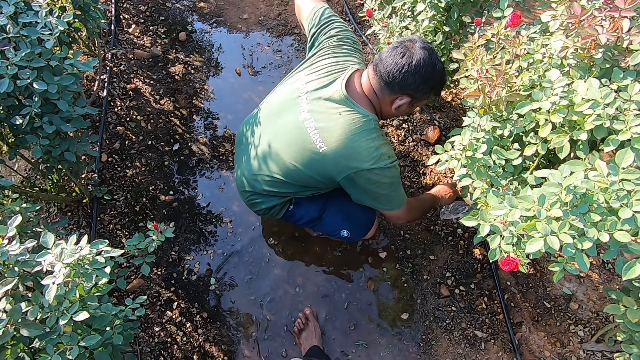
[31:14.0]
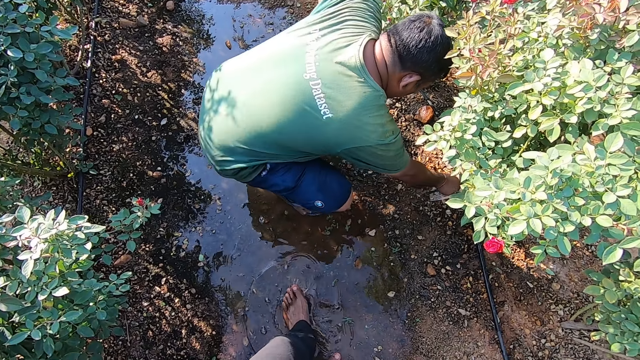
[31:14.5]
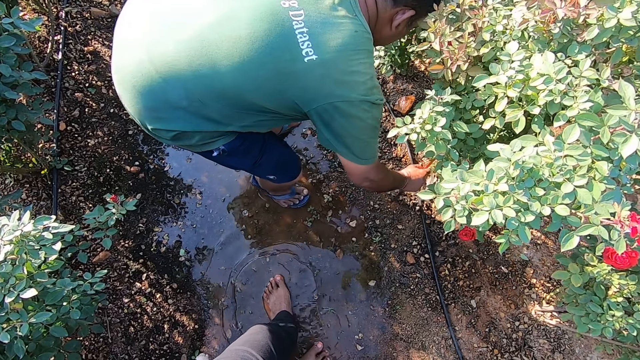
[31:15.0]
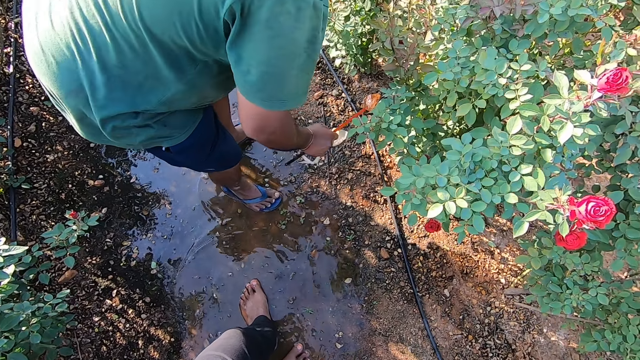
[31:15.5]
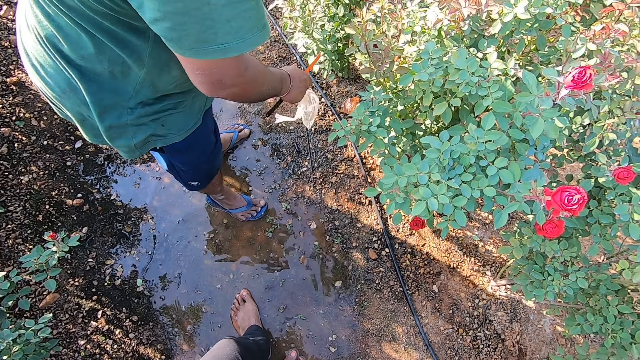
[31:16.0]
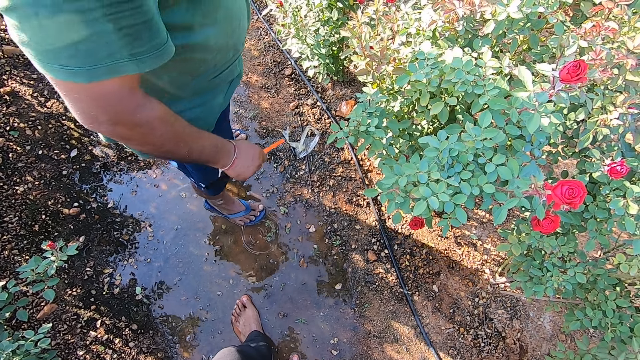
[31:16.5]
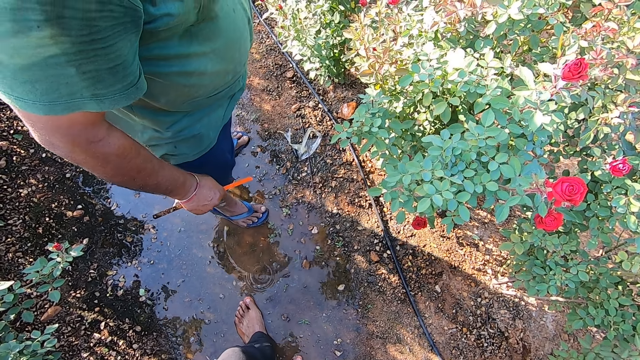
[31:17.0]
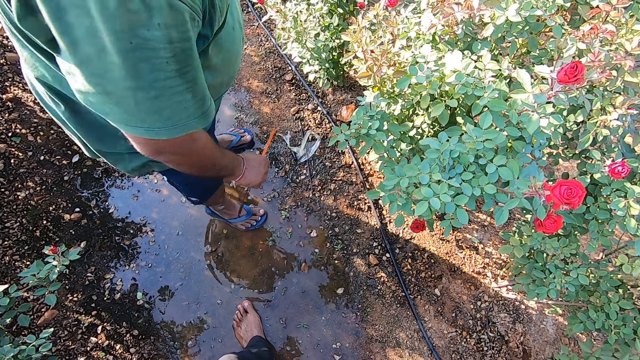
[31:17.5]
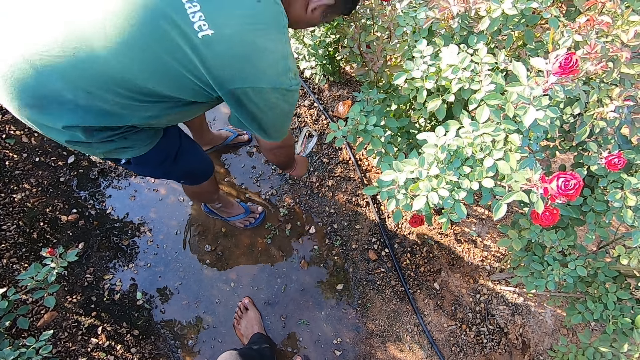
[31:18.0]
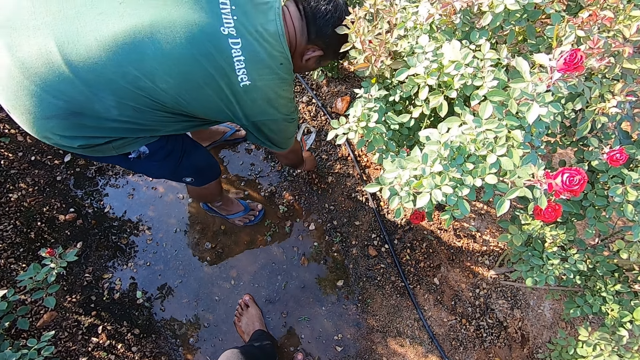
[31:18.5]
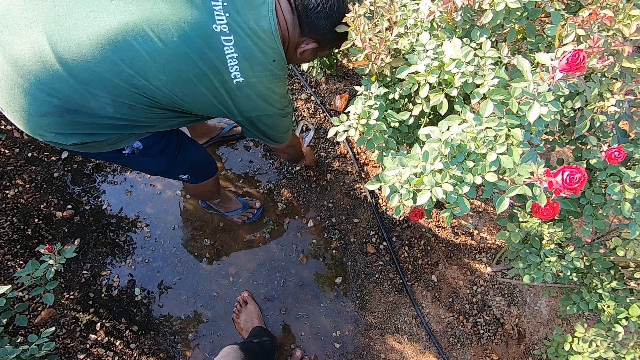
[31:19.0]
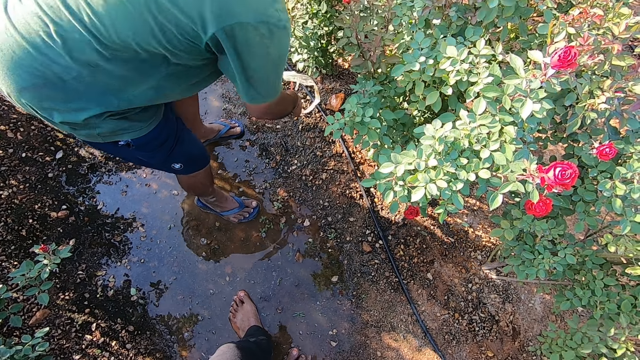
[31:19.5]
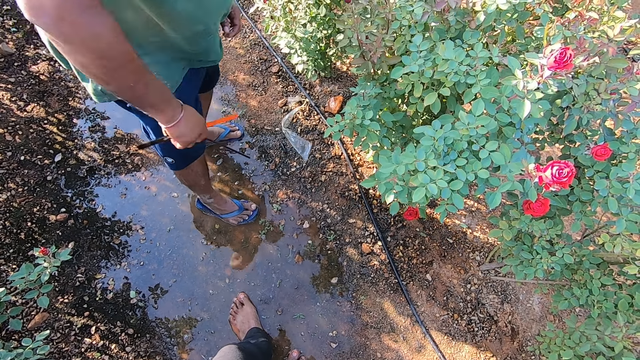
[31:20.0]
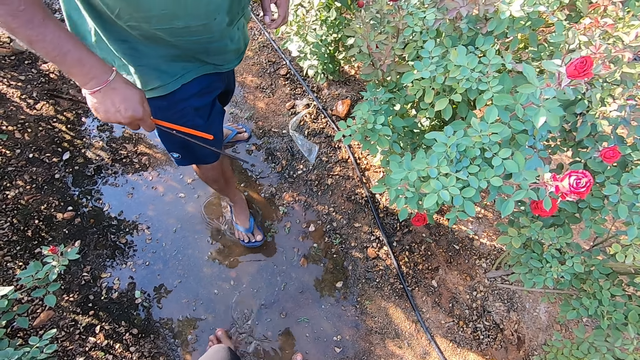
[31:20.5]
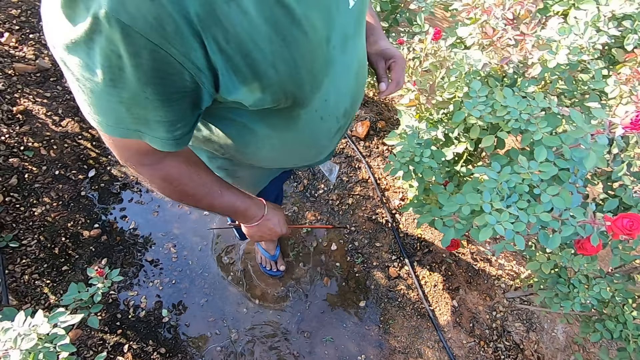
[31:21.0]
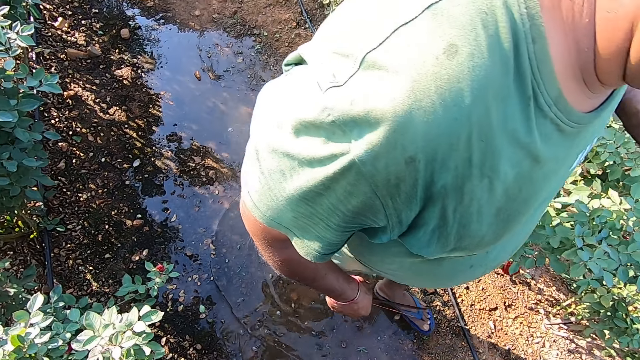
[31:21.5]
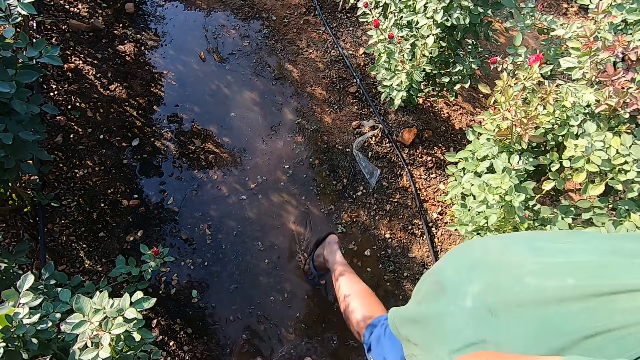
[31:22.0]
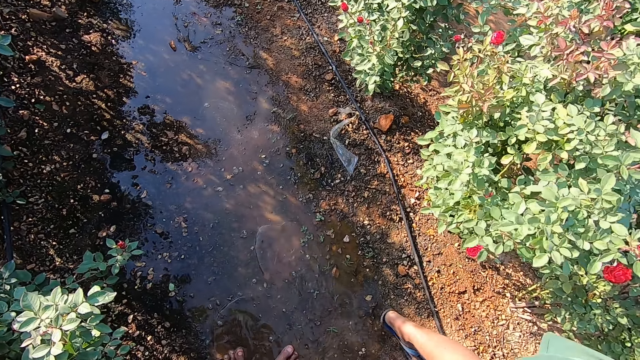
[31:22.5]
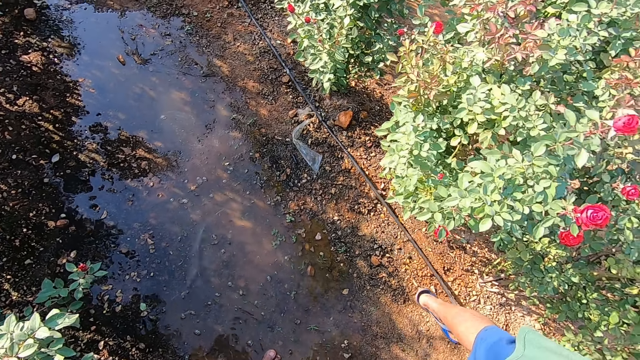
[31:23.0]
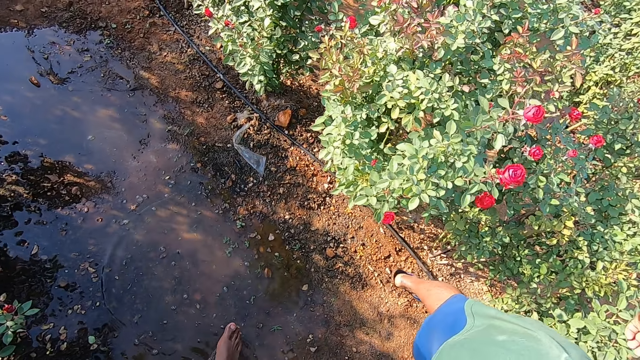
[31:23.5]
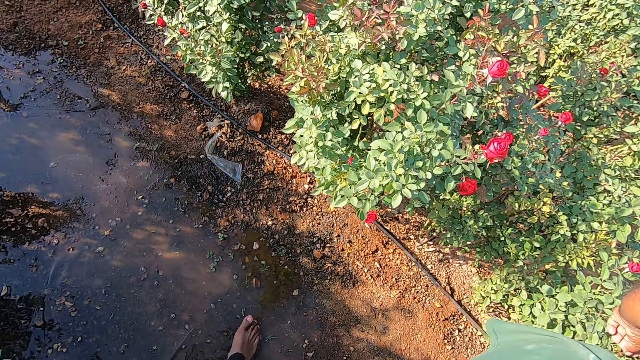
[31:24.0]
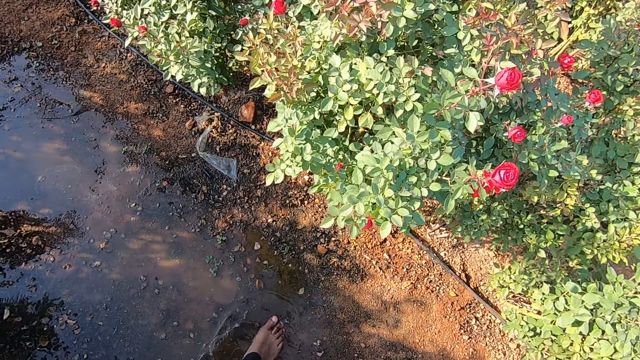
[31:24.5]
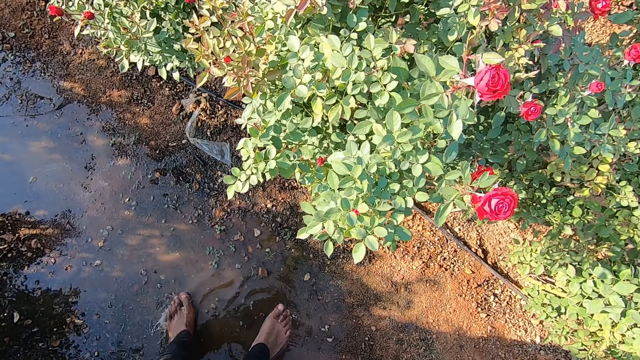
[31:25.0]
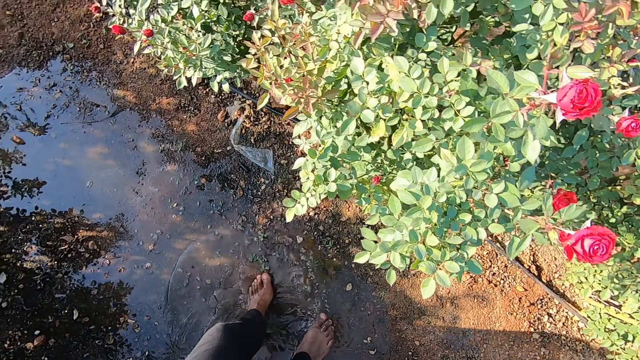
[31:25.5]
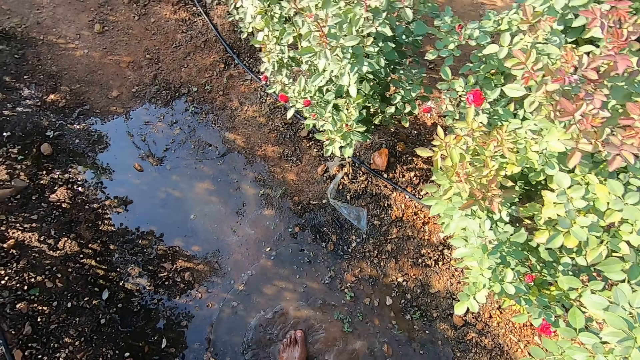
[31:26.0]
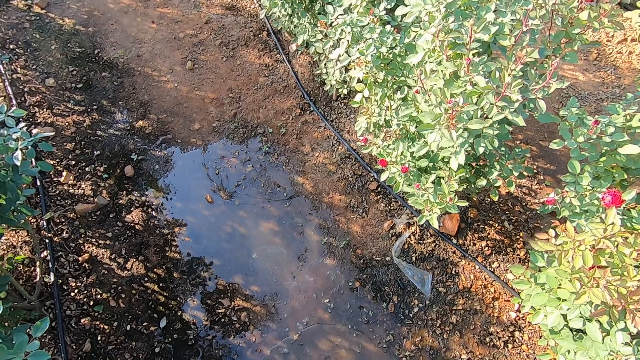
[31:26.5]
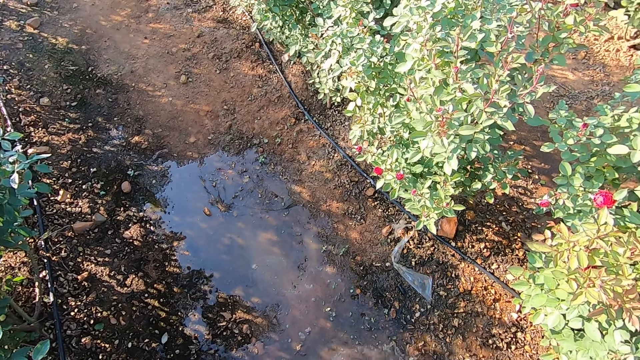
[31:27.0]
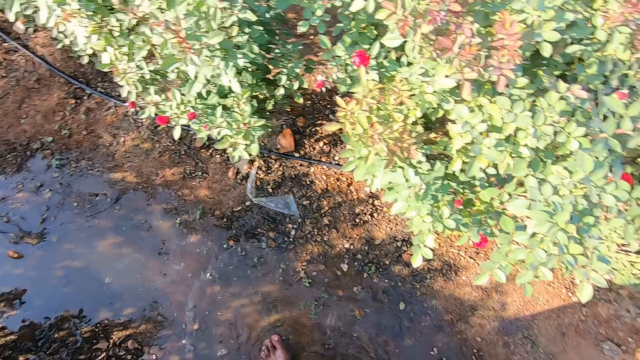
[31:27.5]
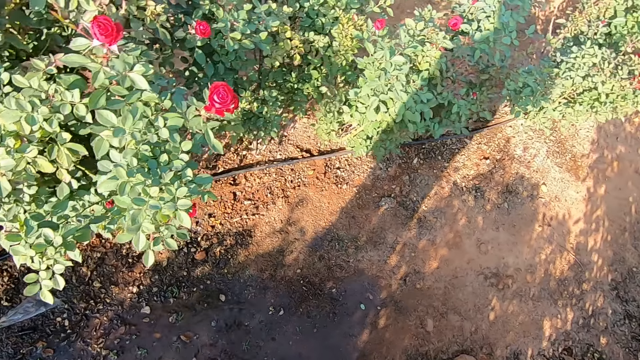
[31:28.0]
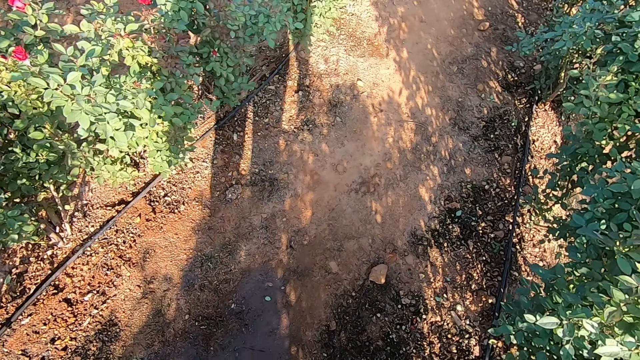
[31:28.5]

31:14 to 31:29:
The man picks up the plastic wrap from the ground with his right hand. The man drops the plastic wrap on the ground with his right hand. The man picks up the black stick from the ground with his right hand. The man walks past the camera wearer. The man moves the hose on the ground with his left leg.

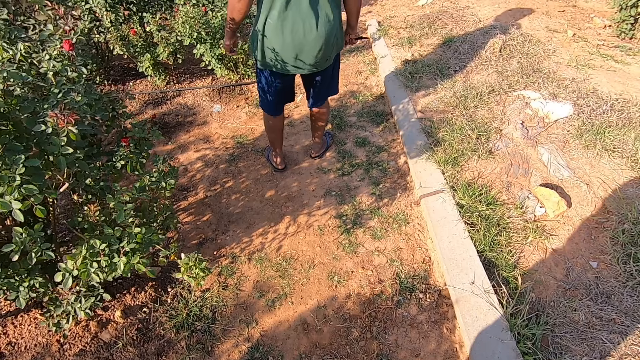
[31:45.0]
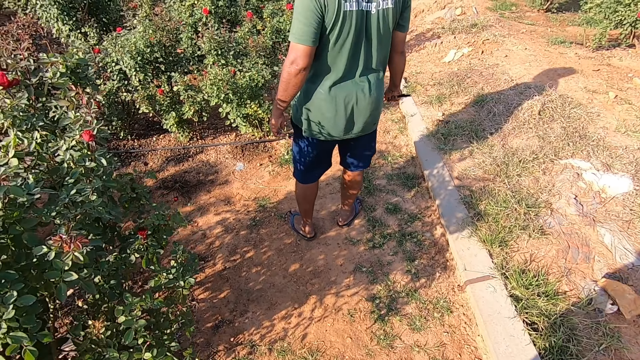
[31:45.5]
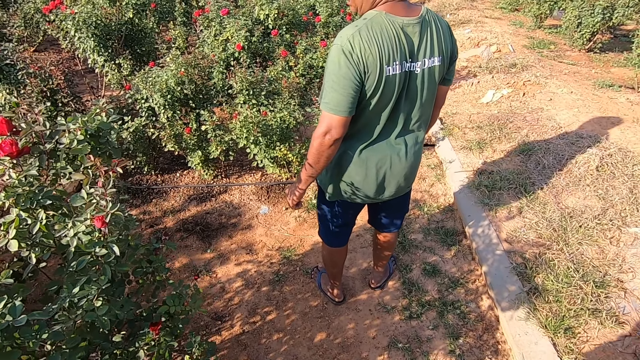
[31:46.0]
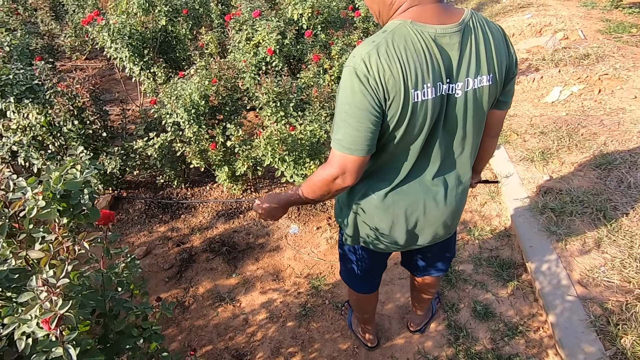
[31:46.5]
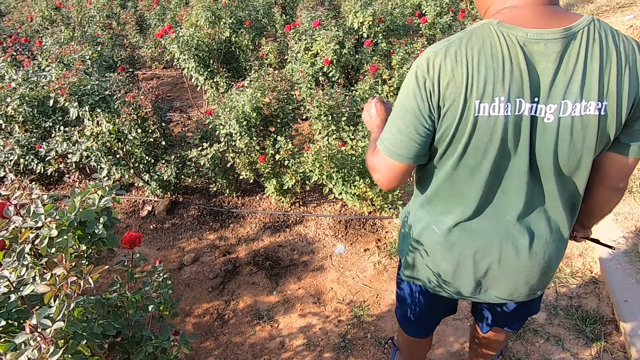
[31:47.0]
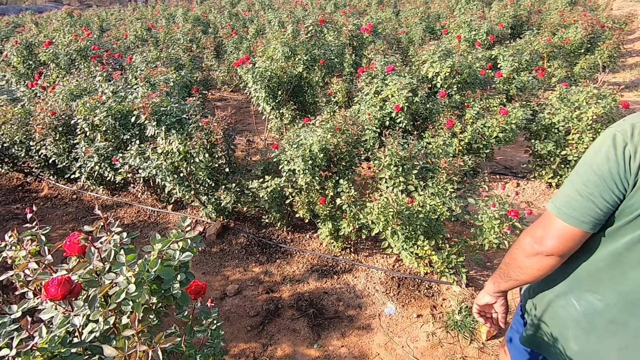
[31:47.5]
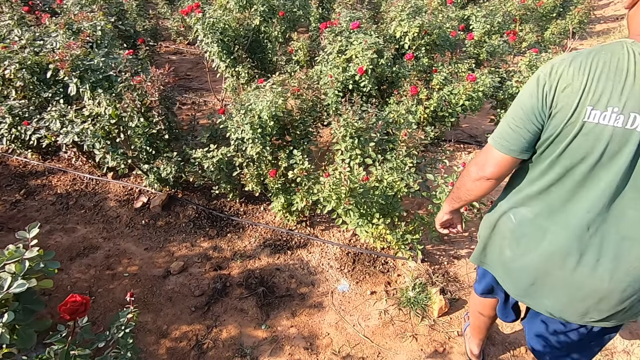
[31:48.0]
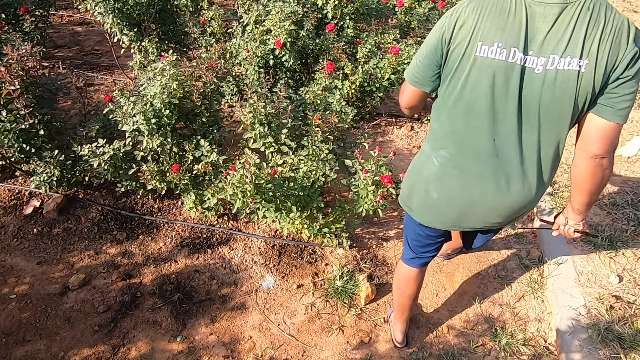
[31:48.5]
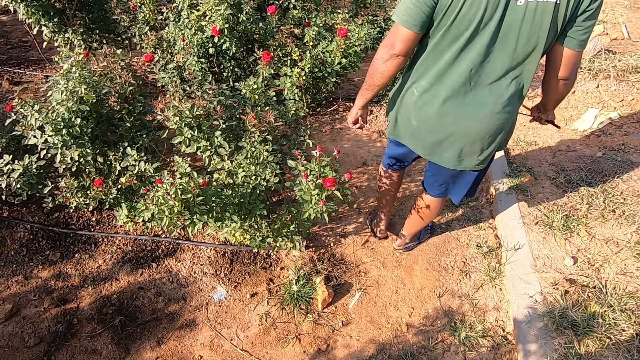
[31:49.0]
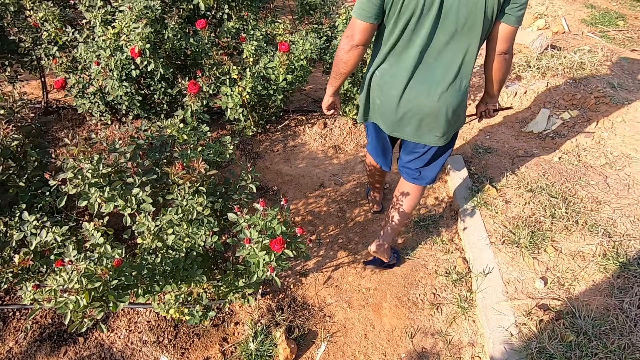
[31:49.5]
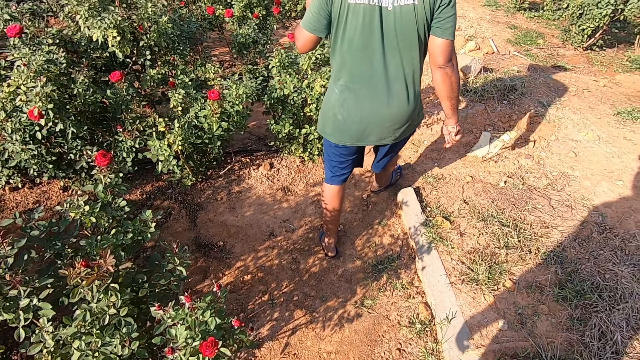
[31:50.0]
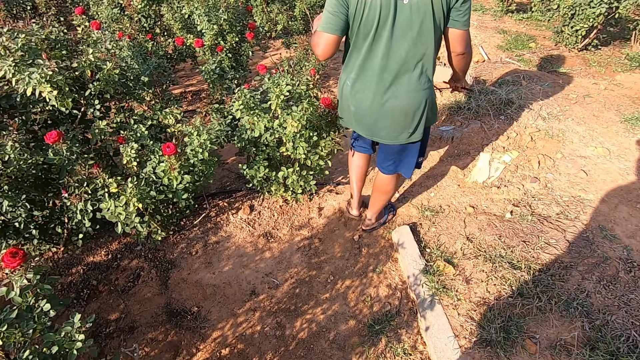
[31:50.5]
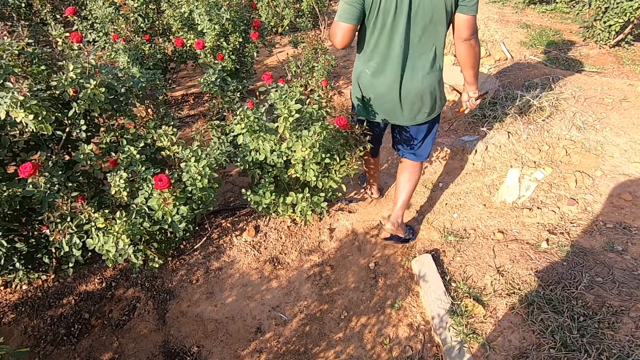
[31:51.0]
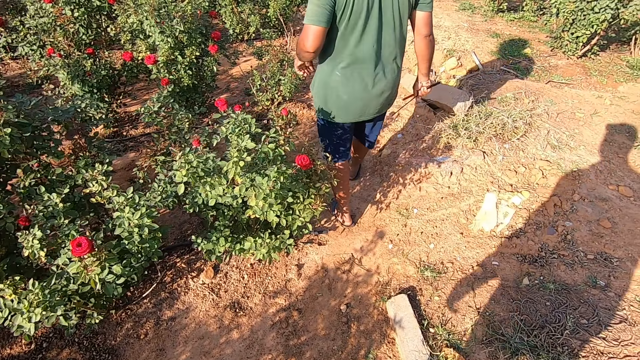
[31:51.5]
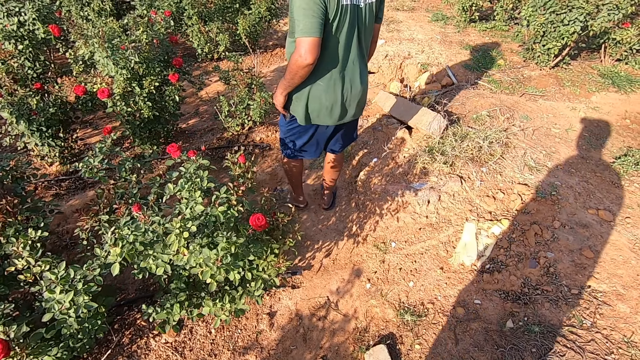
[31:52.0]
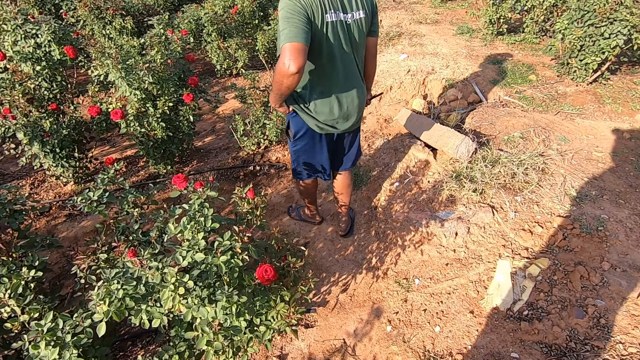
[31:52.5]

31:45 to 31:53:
A man stands. The camera wearer interacts with the man. They walk. The man walks.
